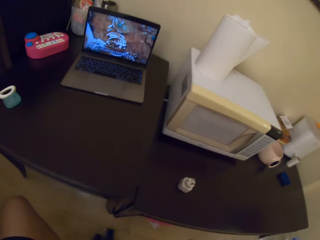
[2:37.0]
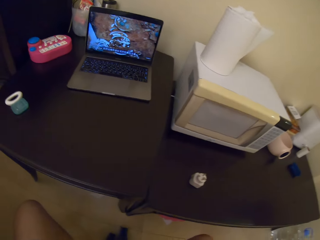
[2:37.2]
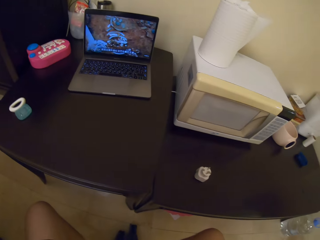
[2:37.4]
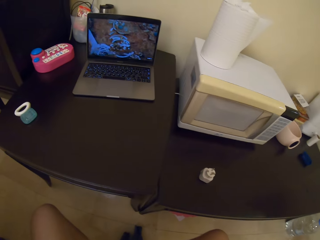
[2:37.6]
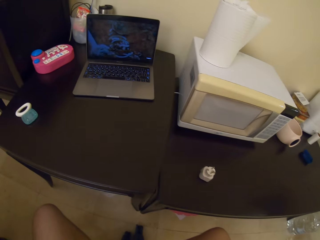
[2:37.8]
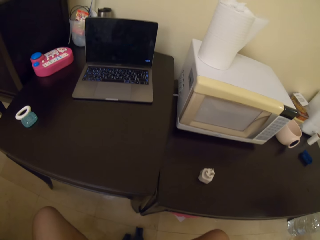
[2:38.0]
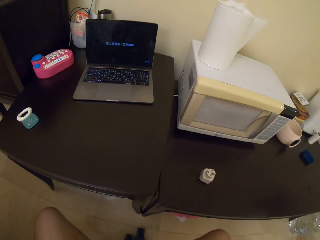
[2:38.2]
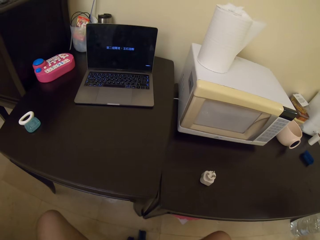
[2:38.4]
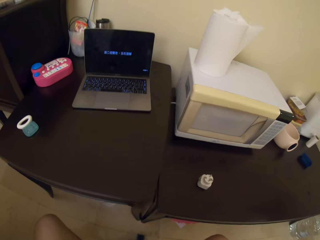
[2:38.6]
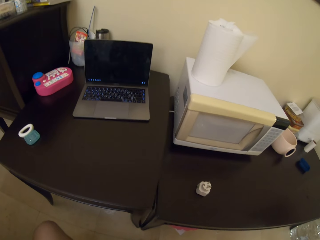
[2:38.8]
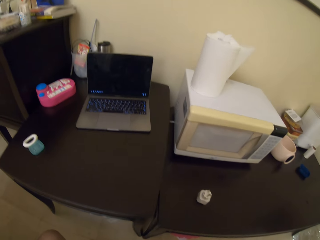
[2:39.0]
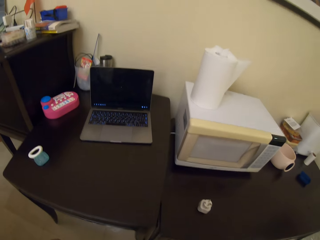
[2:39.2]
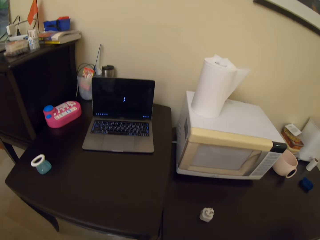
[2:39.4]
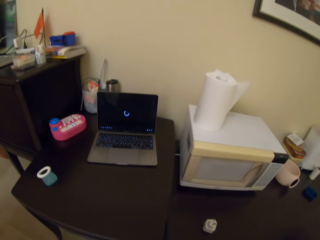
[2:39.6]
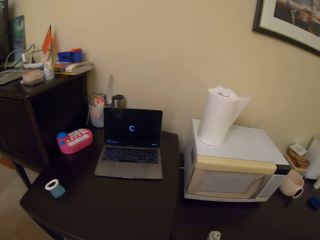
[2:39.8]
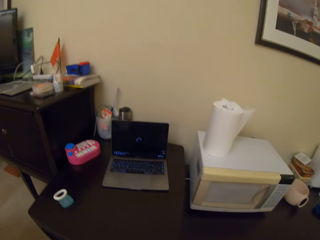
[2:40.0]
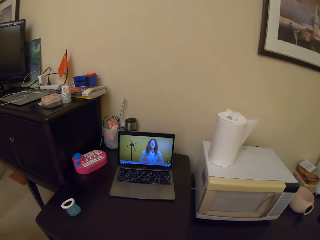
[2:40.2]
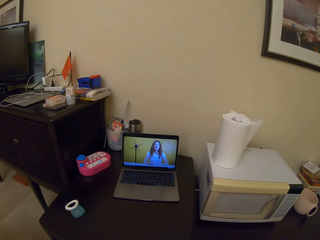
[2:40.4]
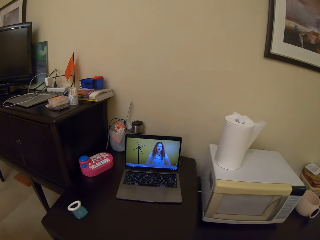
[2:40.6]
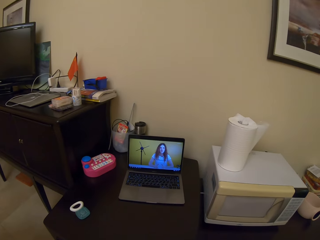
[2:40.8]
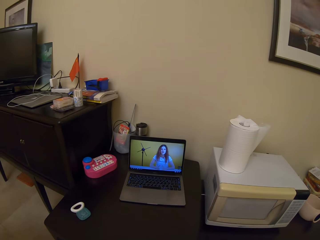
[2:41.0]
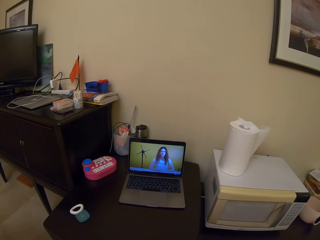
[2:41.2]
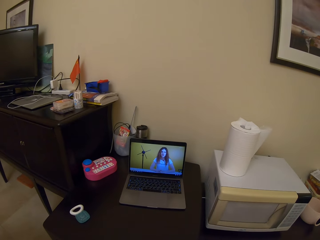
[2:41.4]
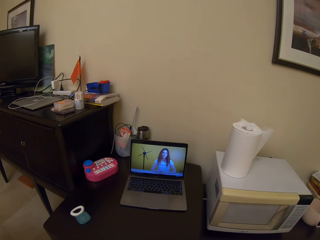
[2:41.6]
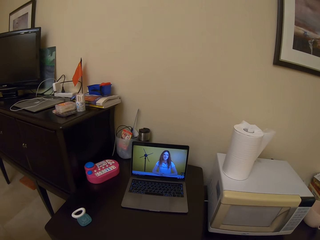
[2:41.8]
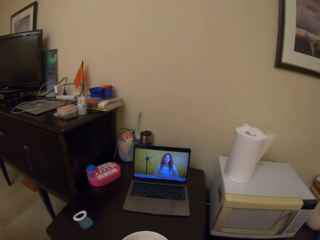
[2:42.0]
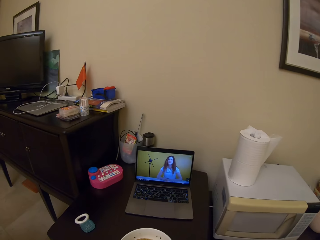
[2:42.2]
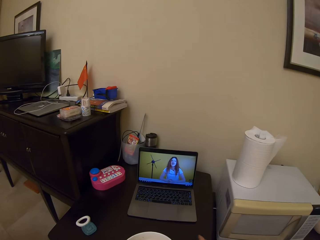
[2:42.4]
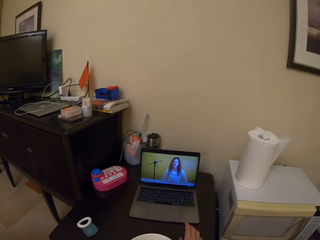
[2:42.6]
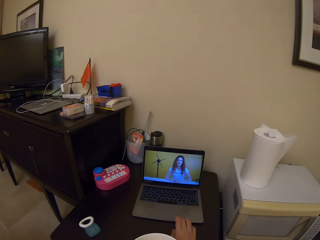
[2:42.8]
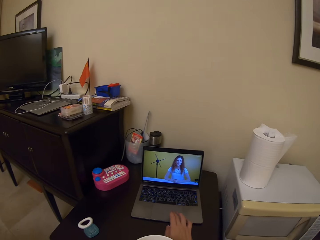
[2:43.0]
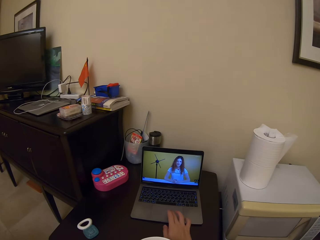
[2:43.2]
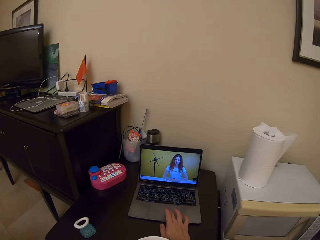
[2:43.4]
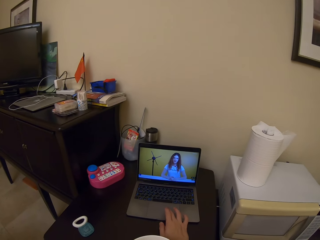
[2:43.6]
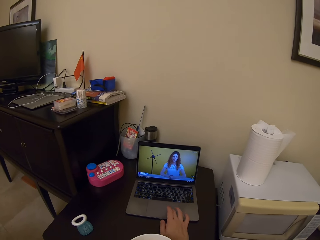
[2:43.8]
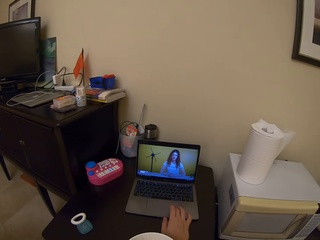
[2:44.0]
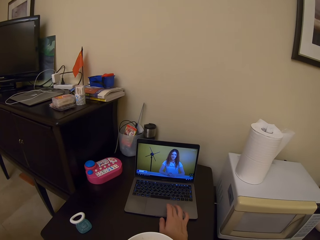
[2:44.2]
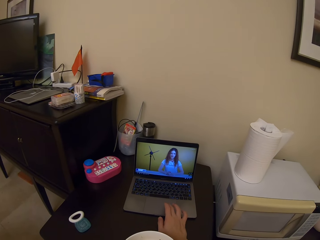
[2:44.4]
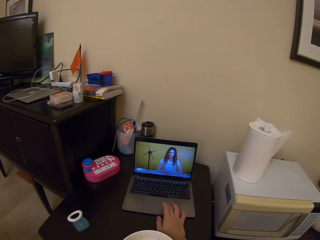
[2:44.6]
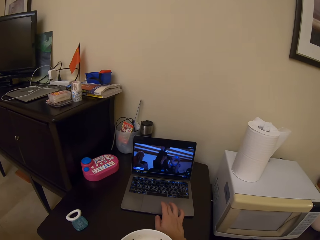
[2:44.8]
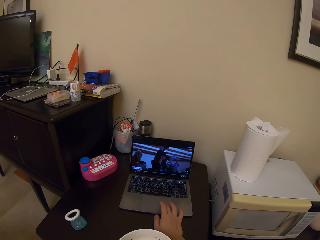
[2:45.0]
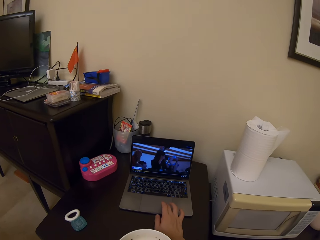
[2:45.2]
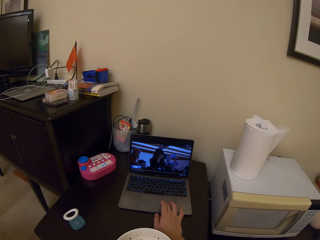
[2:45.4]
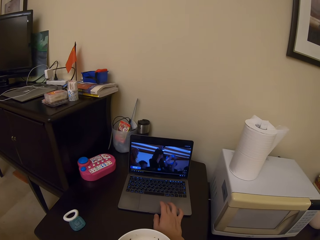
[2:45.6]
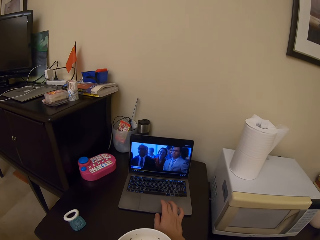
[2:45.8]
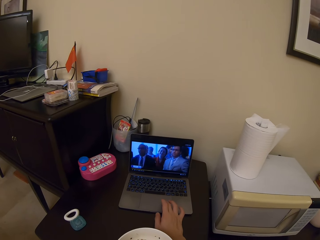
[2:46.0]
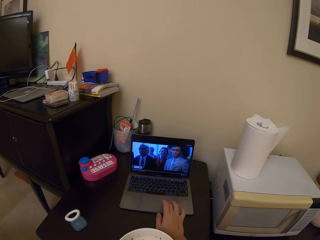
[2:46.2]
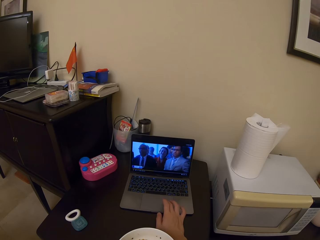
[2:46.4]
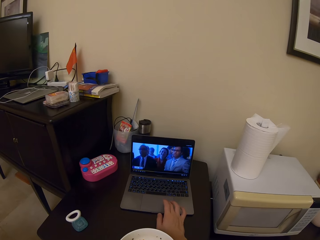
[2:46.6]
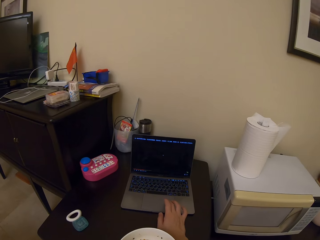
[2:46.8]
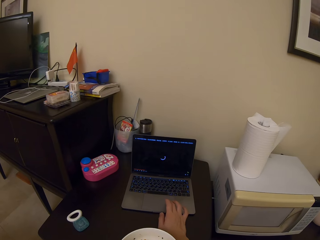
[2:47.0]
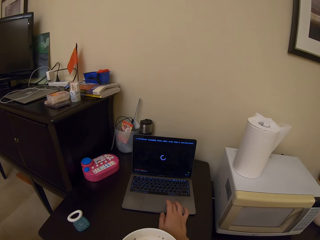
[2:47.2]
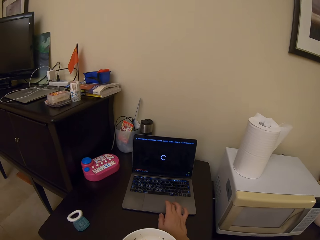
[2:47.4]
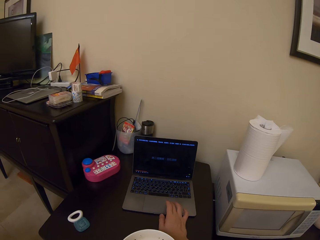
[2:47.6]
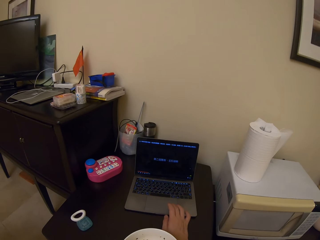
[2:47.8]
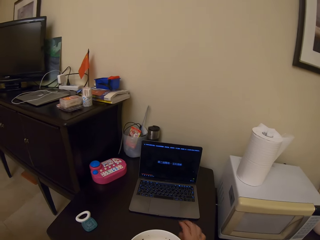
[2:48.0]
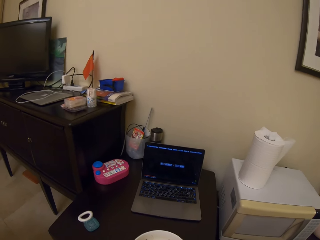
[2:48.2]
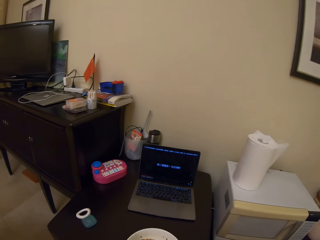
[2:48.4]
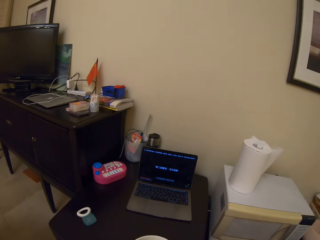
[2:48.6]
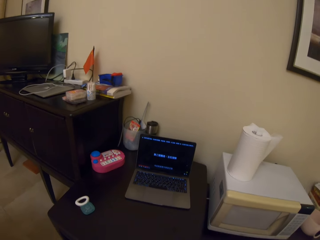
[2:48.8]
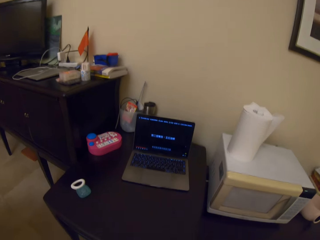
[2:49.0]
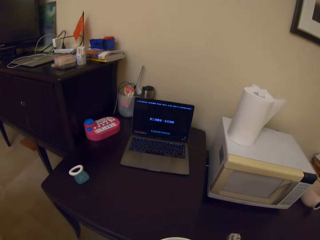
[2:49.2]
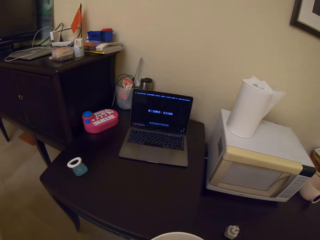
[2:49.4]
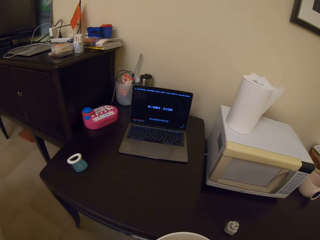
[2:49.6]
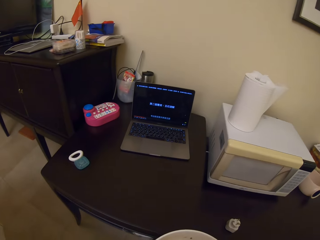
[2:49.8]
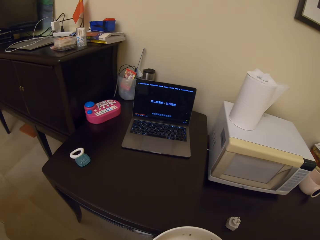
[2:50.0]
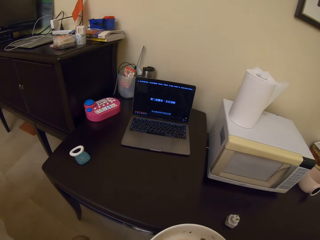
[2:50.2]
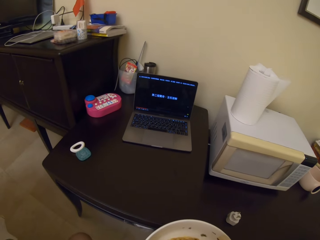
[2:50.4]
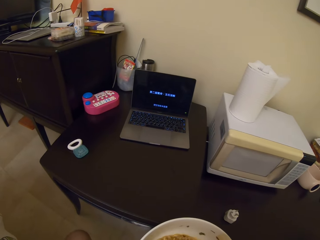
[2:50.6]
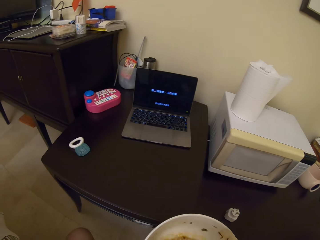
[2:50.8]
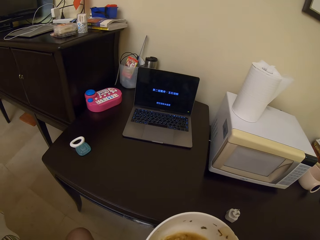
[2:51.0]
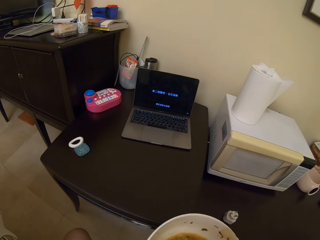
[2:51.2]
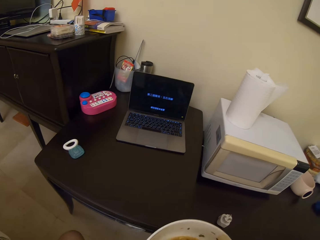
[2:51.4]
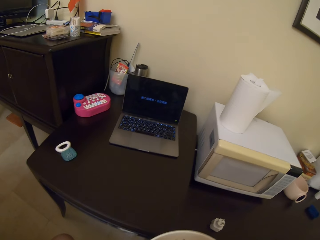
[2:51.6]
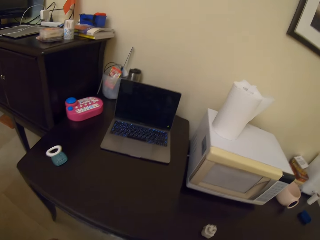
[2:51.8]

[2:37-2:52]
The camera wearer sips noodles. They put the bowl on the table. They operate the computer. They change the channel in the laptop. They move their hand away from the laptop. They take the bowl.

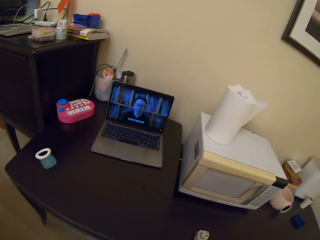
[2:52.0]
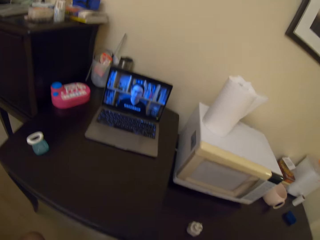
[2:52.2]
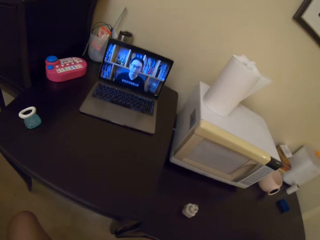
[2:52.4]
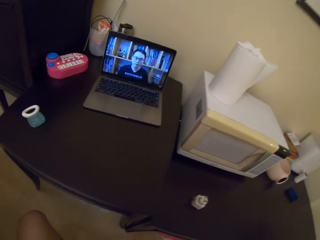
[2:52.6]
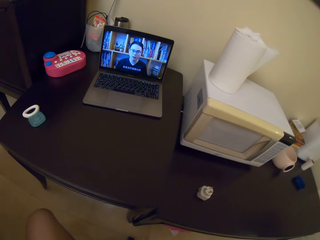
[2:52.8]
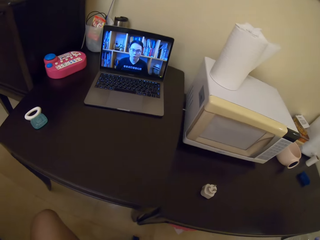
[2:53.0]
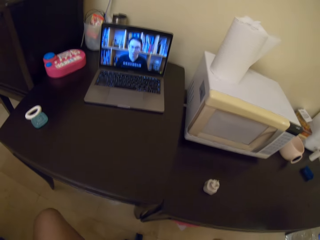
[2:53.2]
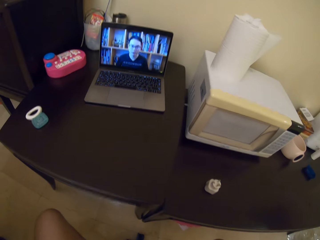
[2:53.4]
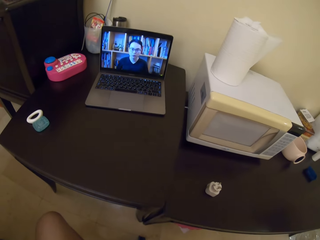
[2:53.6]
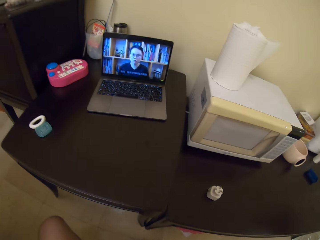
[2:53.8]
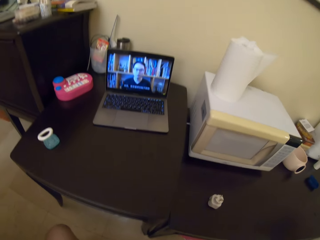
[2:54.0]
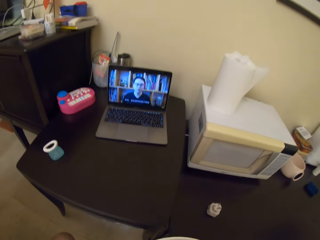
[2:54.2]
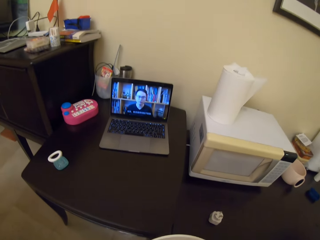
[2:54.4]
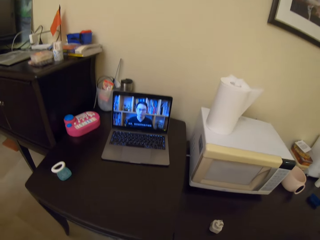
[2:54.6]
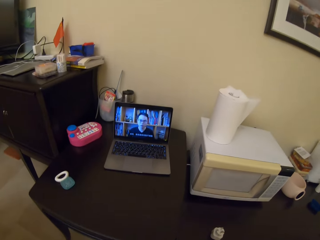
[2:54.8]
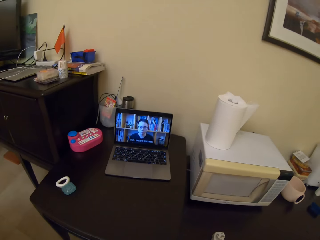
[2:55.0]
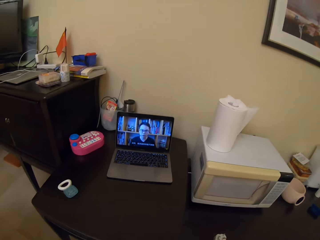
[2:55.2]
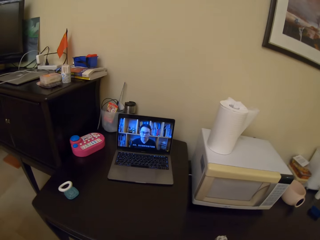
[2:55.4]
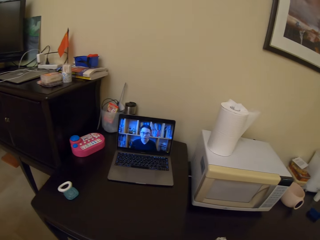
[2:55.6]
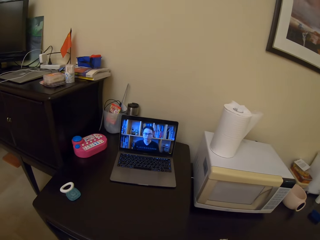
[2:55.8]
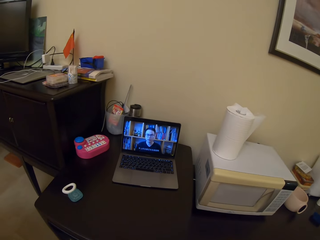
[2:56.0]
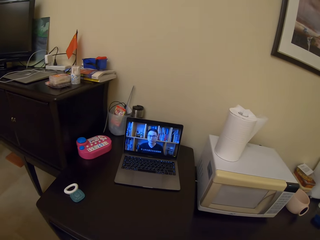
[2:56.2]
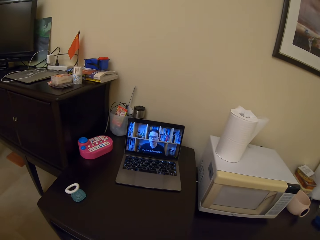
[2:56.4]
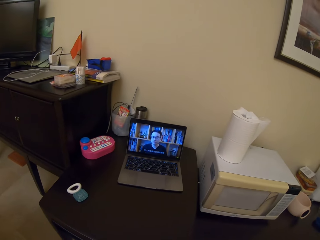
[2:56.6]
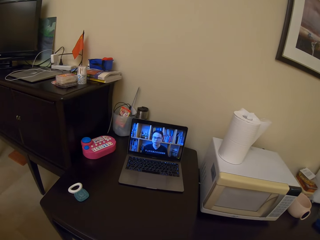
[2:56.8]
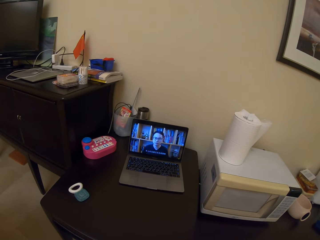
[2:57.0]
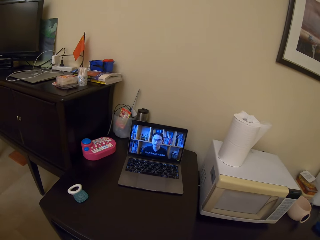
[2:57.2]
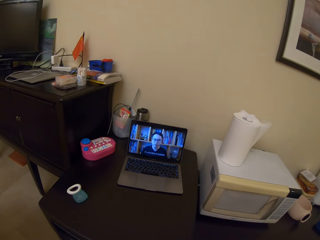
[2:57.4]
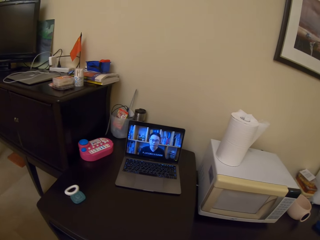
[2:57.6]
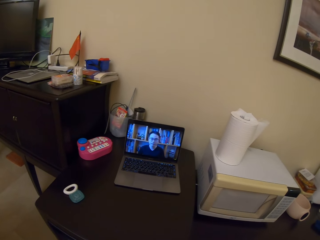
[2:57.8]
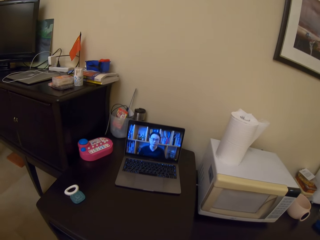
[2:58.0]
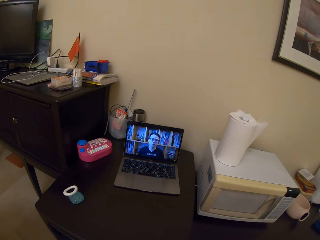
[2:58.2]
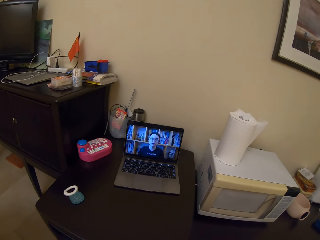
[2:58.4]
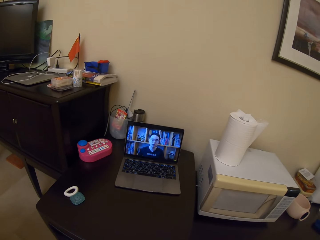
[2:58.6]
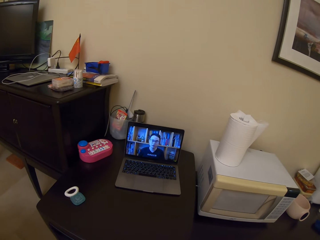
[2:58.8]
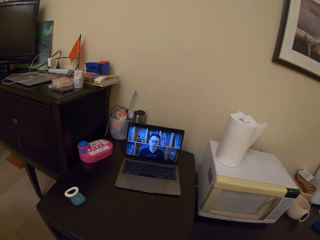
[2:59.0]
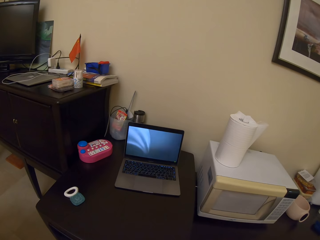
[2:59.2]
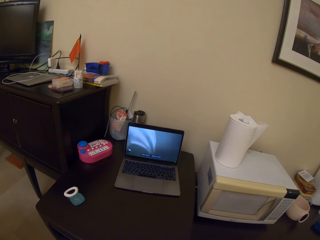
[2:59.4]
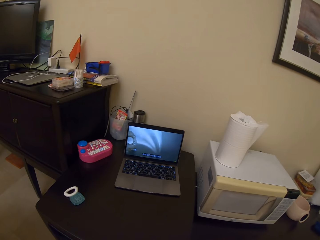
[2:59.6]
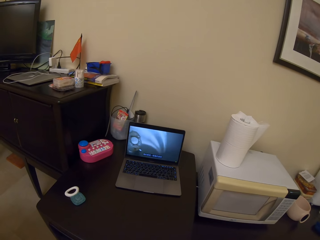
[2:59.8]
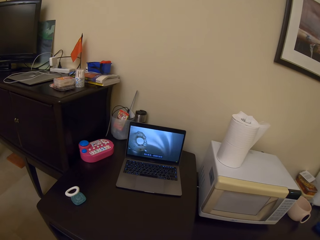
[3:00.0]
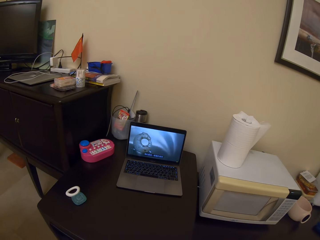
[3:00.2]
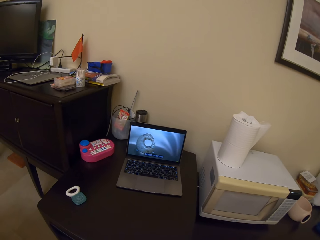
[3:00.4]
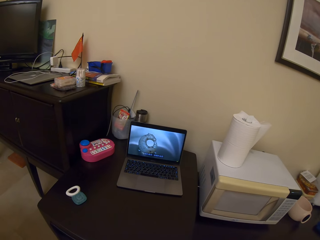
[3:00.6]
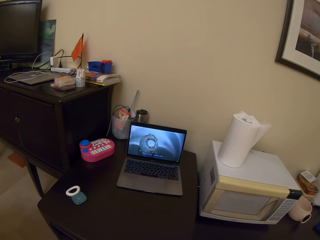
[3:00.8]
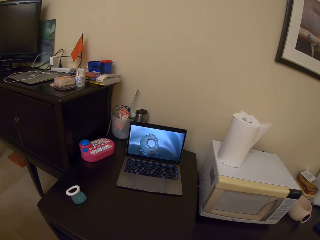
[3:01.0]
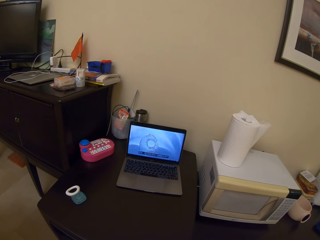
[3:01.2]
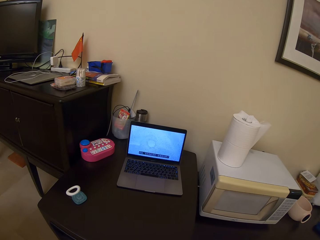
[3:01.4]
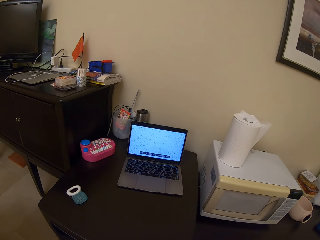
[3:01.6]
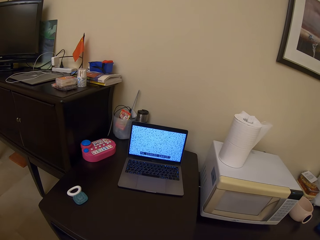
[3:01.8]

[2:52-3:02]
The camera wearer sips noodles.
